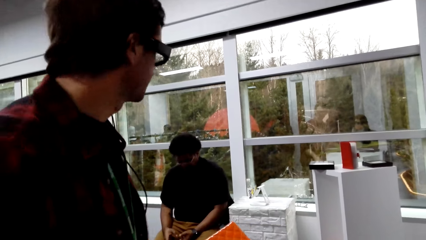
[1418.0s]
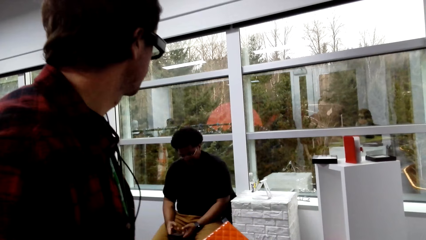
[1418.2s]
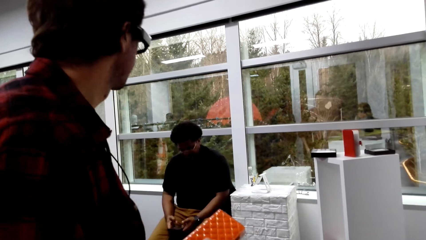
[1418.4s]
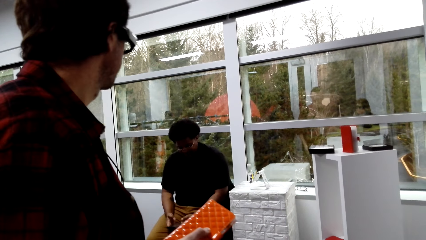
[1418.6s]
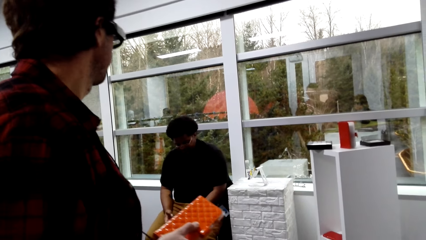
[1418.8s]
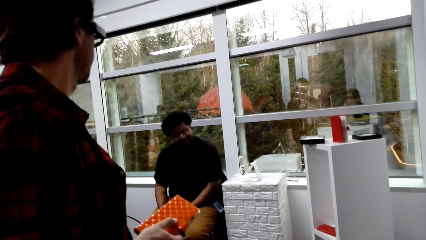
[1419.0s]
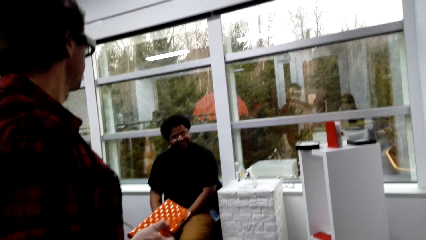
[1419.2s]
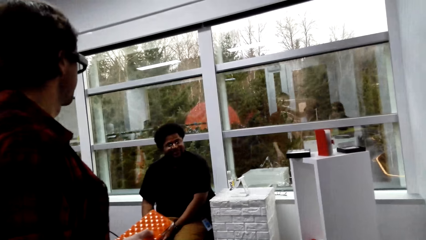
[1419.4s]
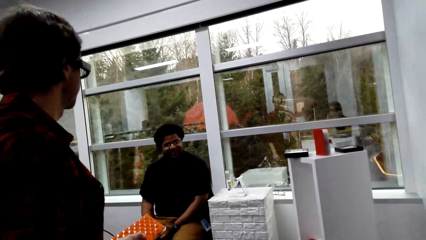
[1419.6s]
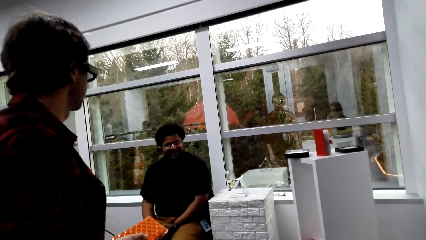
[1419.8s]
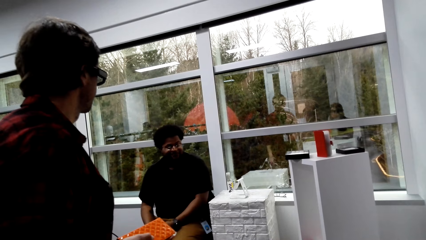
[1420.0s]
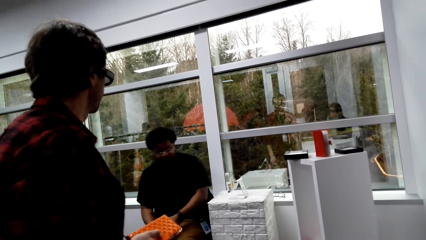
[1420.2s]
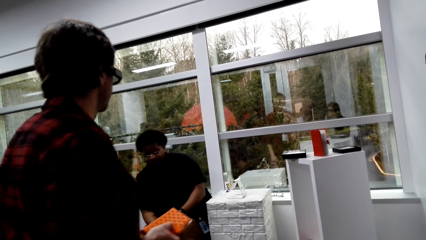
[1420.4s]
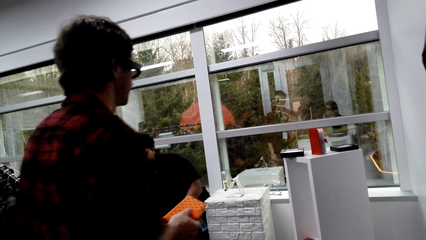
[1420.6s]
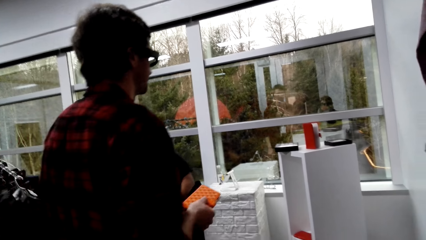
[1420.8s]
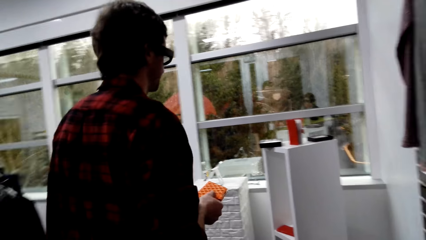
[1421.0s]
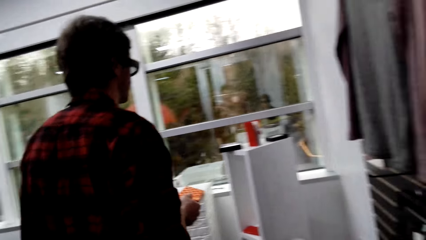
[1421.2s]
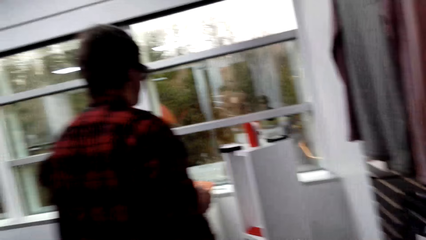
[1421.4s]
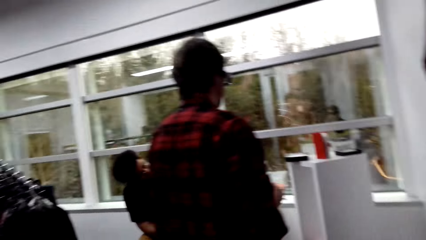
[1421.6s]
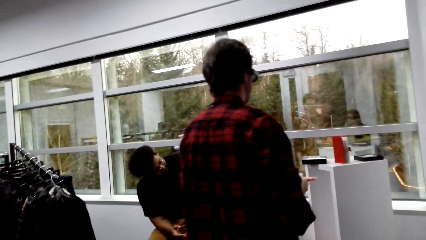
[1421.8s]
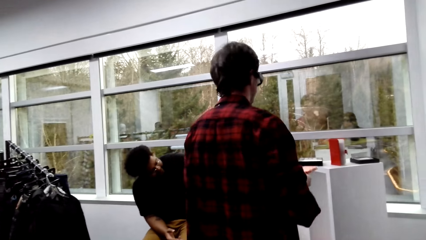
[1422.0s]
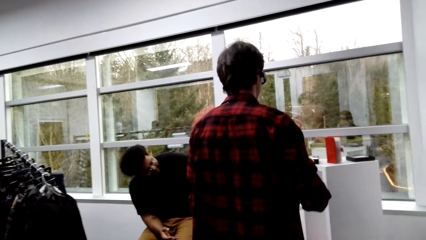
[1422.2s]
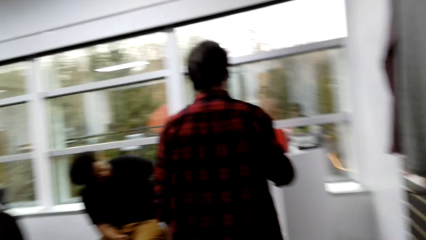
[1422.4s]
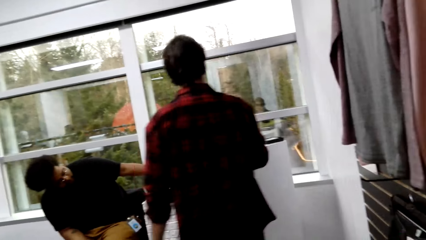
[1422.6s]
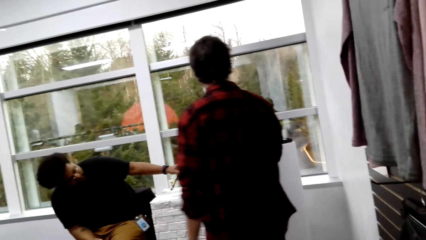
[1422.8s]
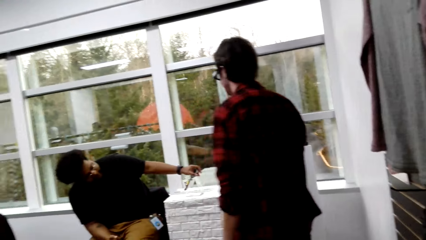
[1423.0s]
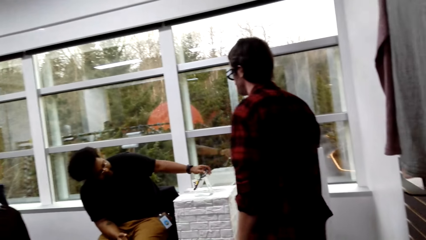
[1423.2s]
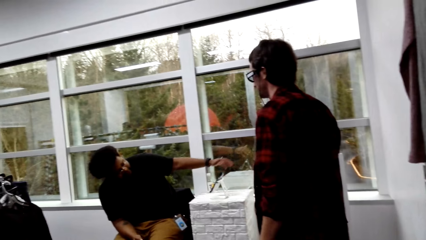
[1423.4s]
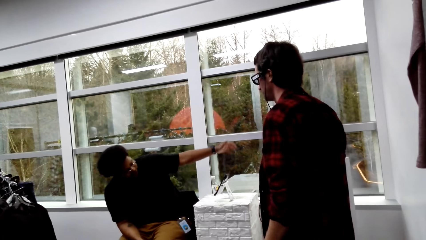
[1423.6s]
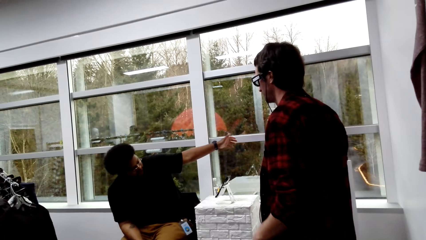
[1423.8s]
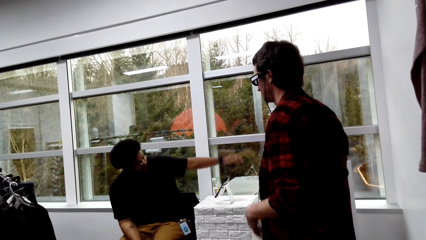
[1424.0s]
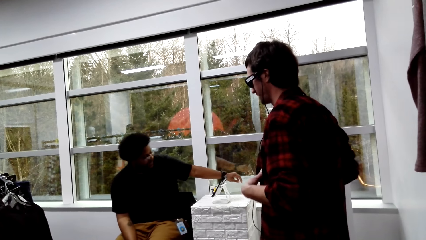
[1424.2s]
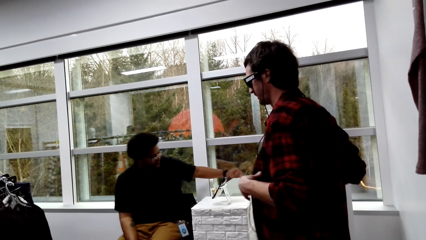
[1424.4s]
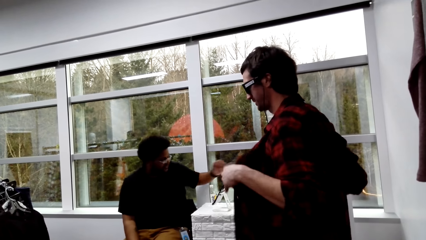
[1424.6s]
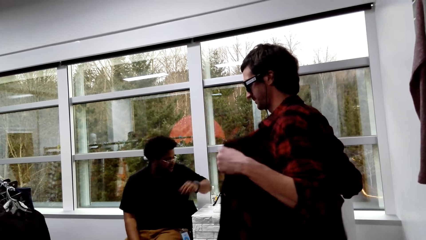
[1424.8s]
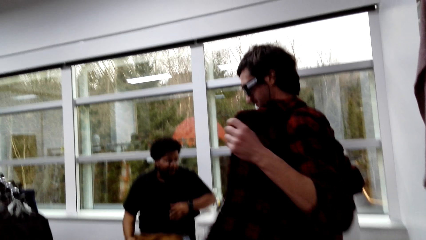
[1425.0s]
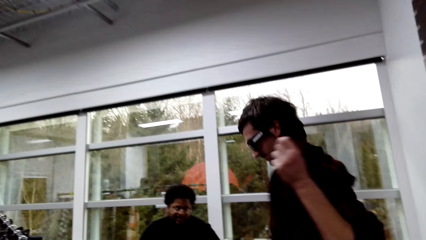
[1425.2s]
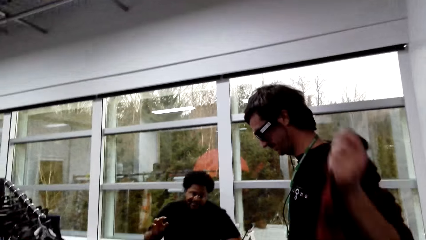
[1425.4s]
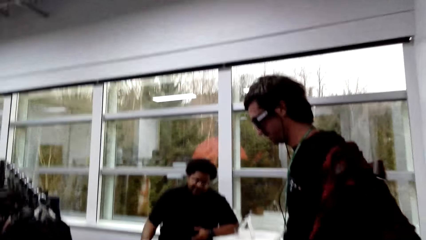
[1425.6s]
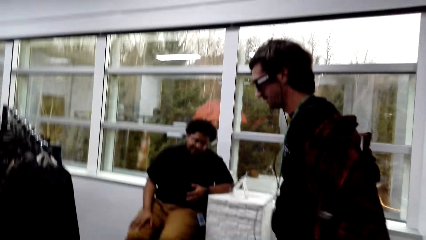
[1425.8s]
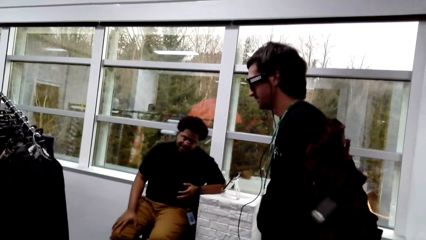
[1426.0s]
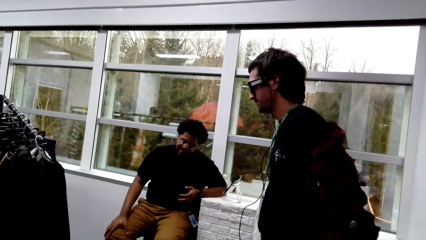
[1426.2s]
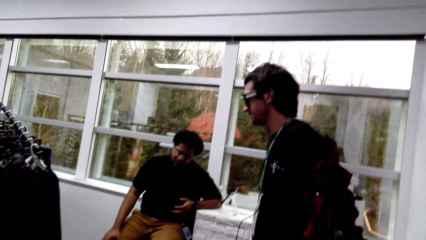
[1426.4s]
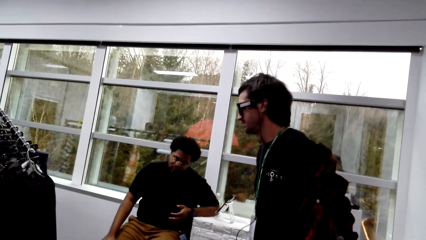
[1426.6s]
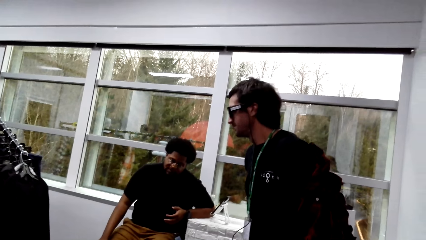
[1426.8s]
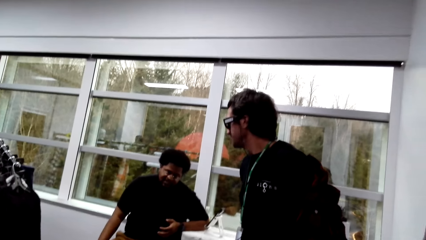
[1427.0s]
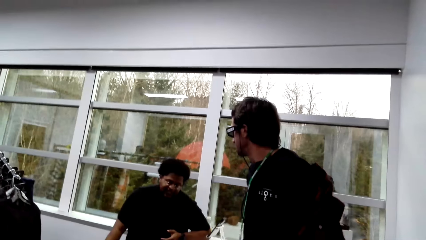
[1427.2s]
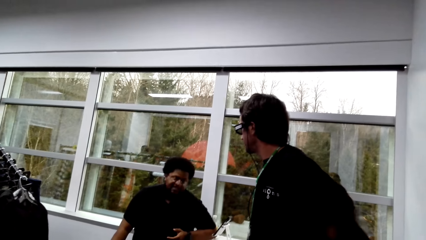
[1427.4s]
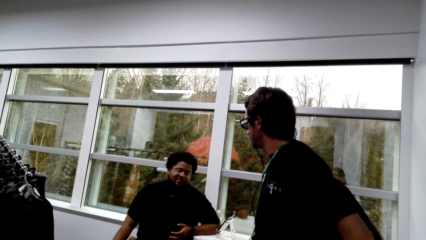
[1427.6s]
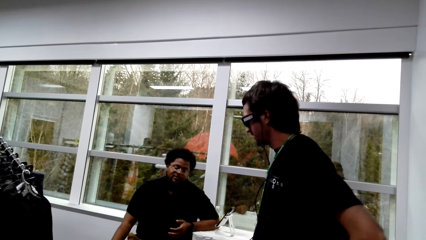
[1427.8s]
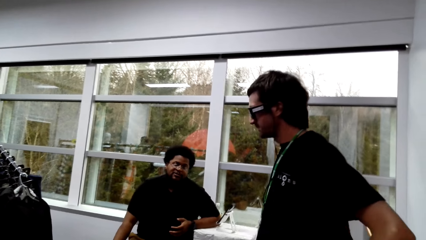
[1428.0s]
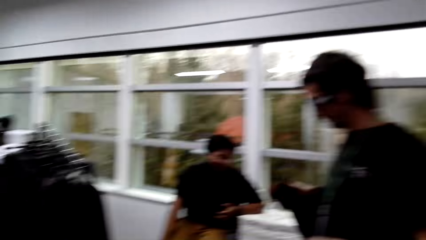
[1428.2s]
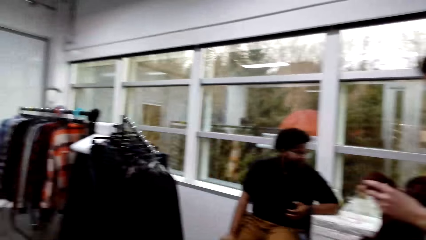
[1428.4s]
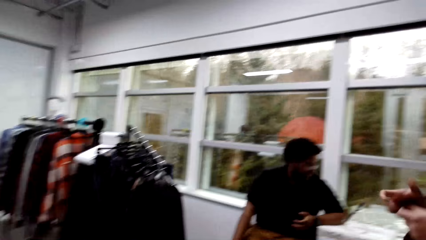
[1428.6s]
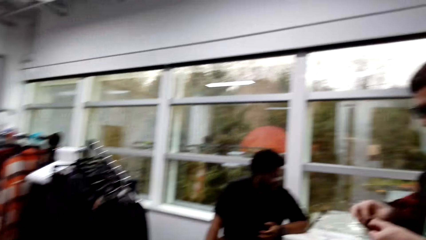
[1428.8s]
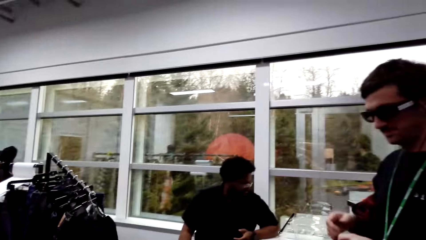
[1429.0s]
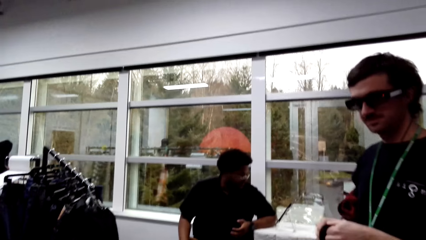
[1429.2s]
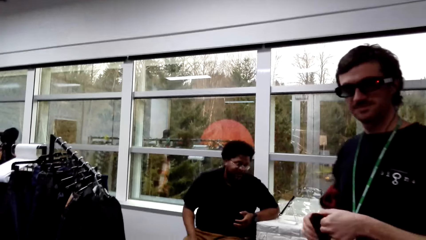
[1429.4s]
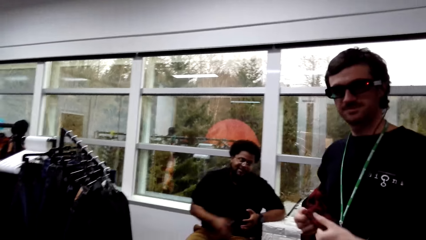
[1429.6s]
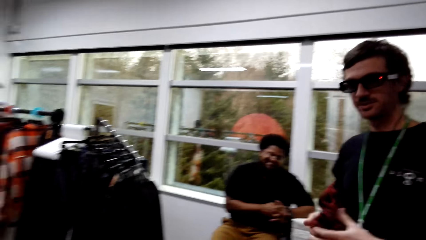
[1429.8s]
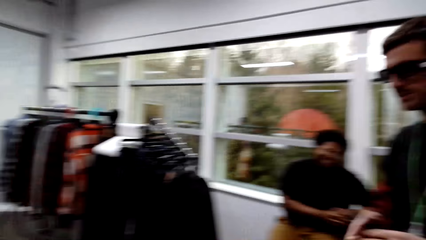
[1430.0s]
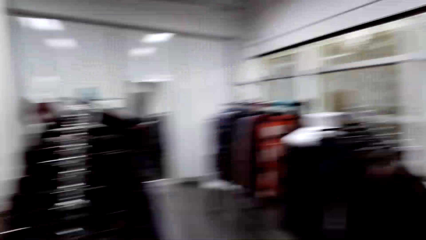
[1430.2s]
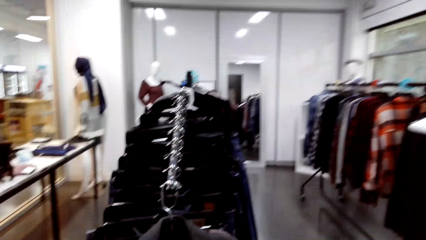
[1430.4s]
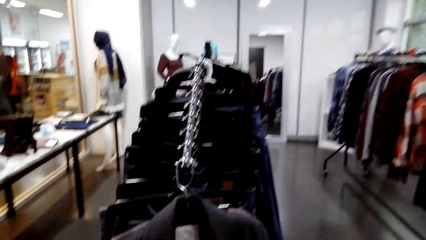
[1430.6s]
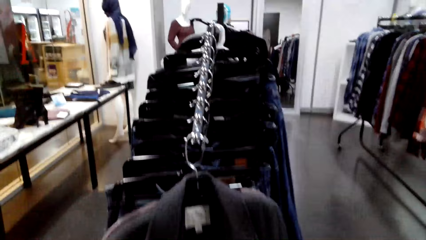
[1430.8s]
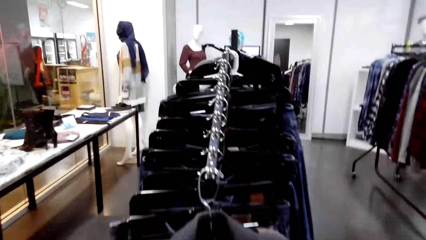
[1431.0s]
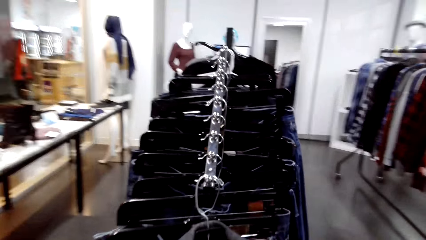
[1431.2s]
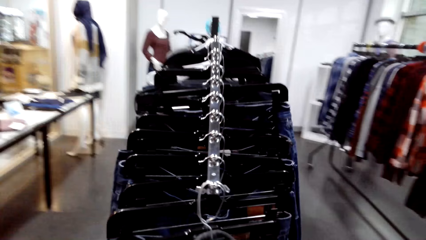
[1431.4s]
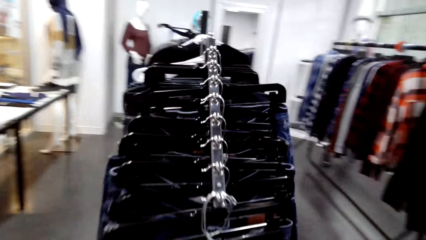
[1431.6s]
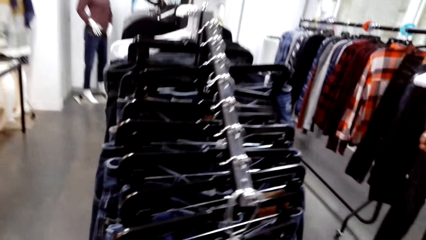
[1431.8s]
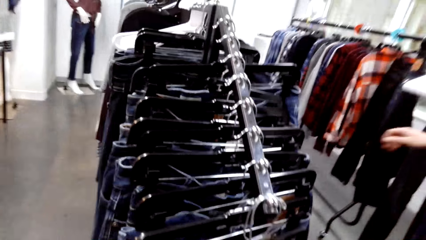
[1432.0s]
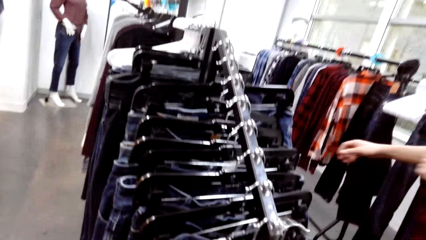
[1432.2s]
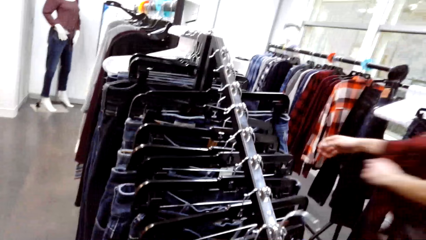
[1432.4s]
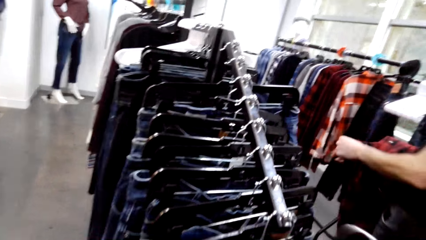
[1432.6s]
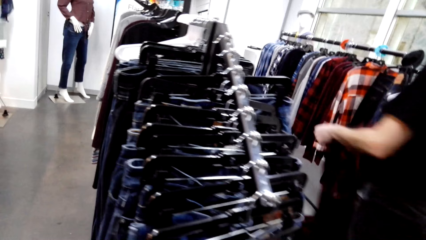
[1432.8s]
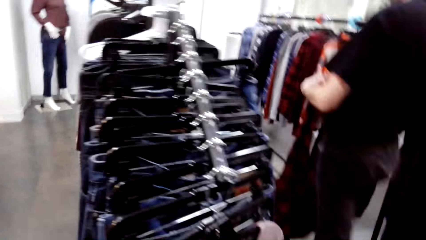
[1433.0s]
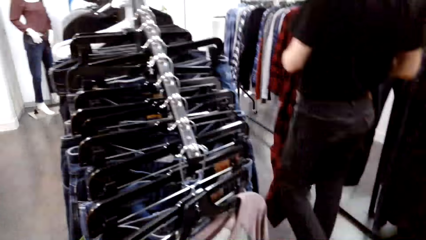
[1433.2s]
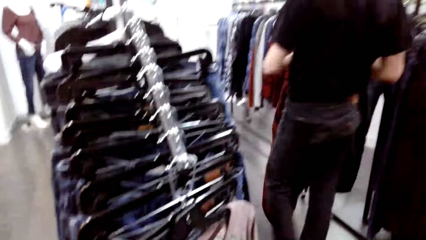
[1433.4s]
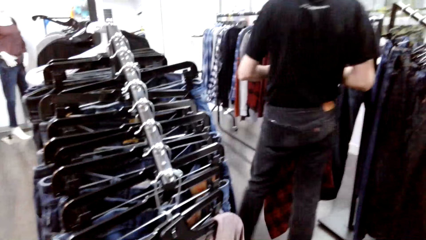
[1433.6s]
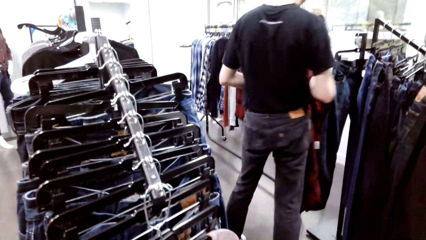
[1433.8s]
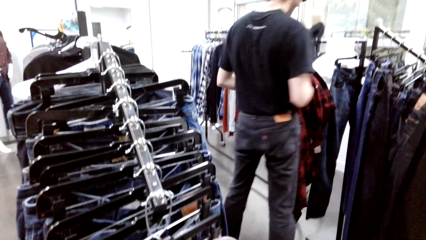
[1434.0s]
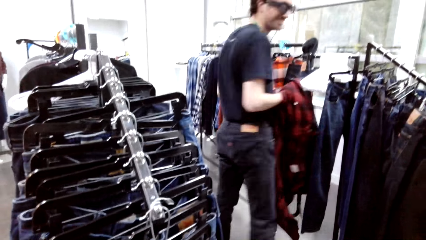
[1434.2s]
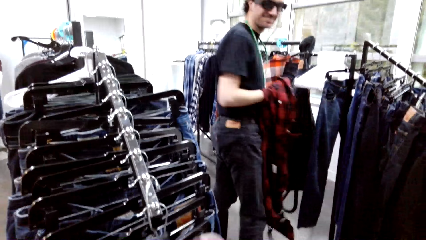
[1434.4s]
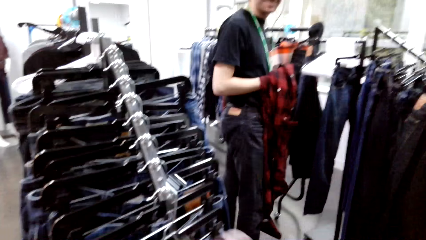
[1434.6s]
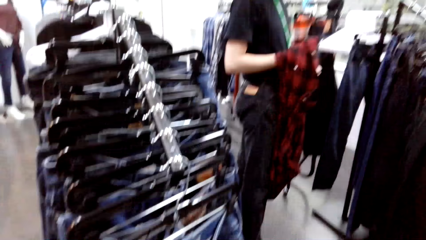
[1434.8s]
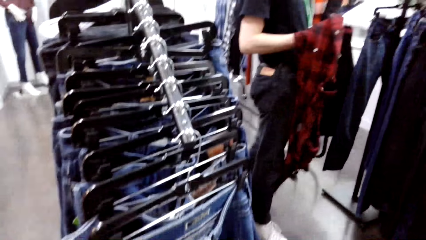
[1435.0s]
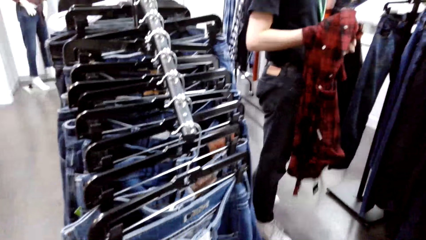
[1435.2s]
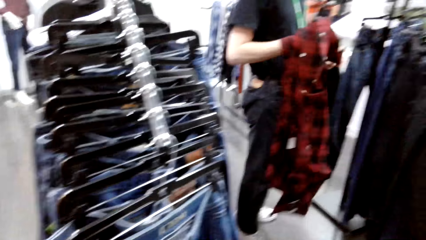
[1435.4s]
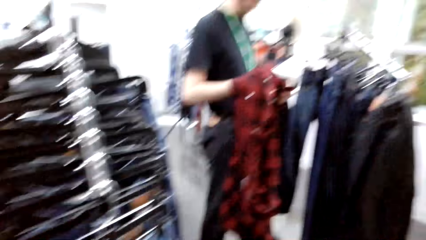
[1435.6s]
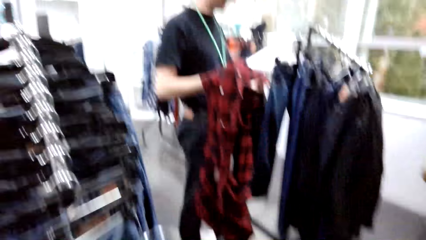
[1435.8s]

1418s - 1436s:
Another man converses with the first man and the camera wearer. The first man puts the purse down and removes a shirt. The first man converses with the other man. The camera wearer converses with the first man. They walk in the shop and pick up a t-shirt. The first man walks around the store. The camera wearer converses with the first man.
